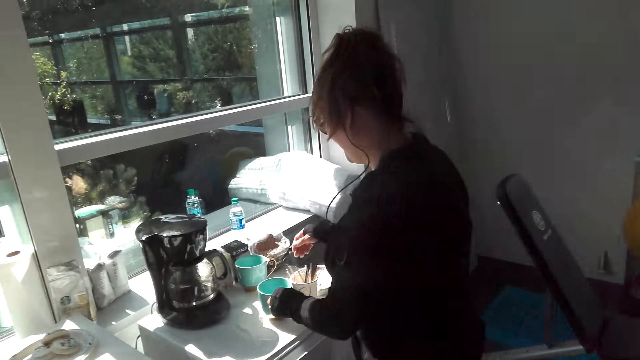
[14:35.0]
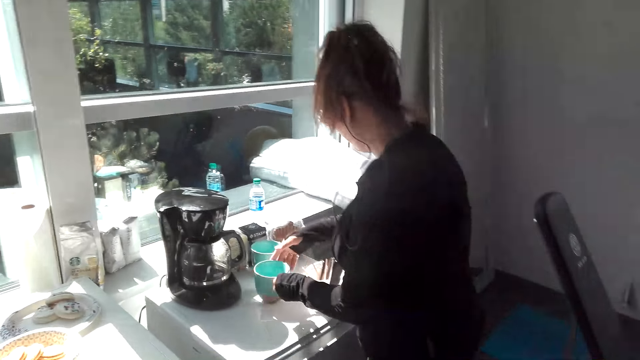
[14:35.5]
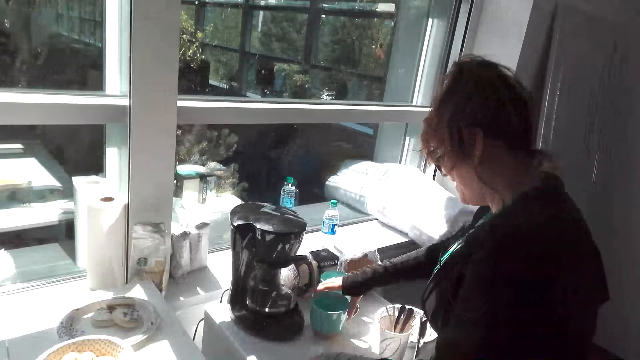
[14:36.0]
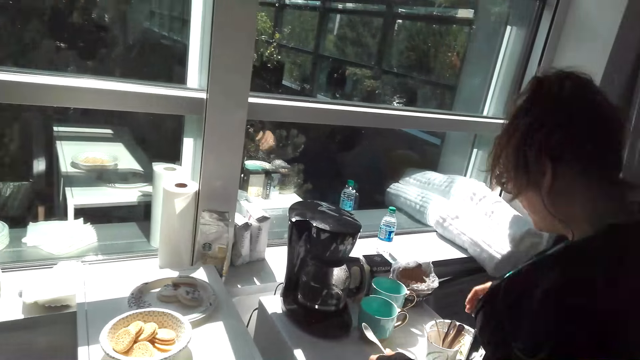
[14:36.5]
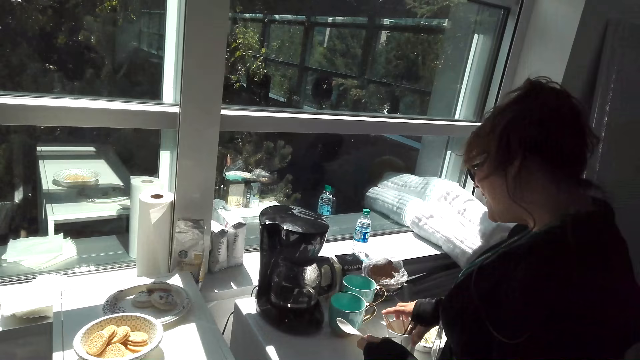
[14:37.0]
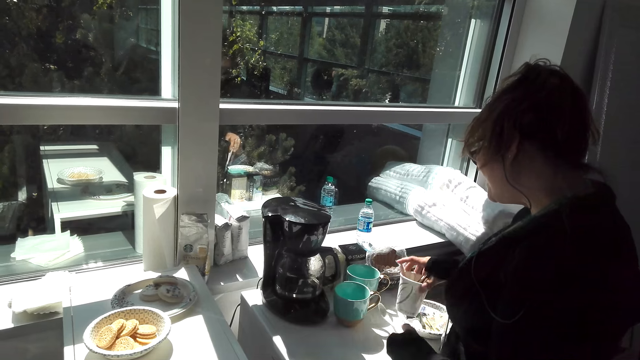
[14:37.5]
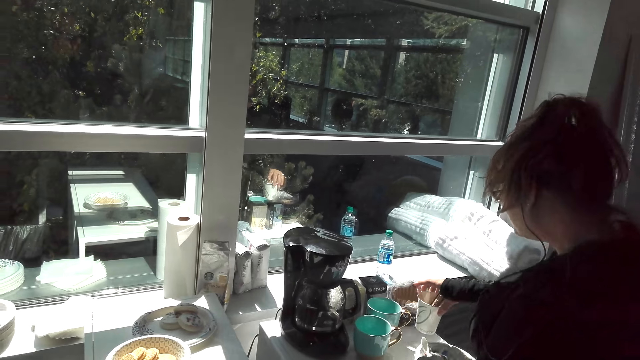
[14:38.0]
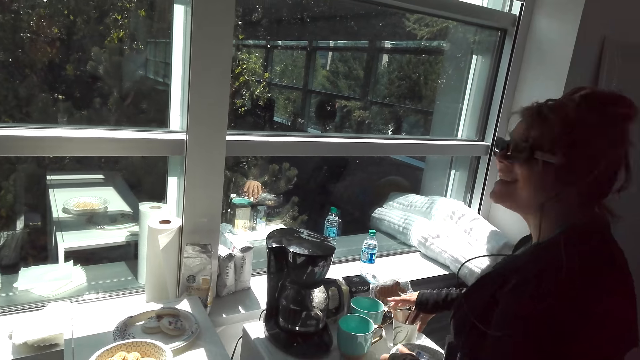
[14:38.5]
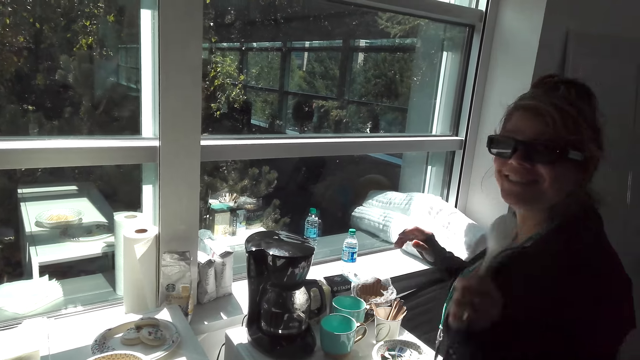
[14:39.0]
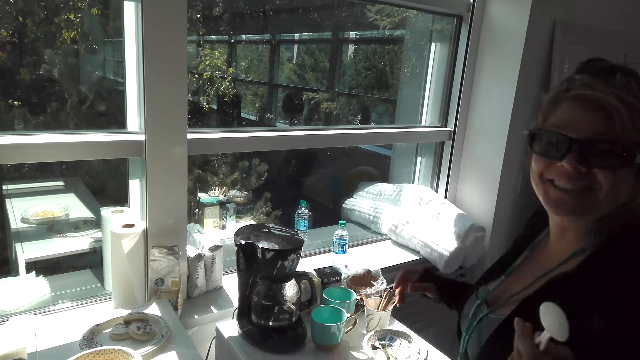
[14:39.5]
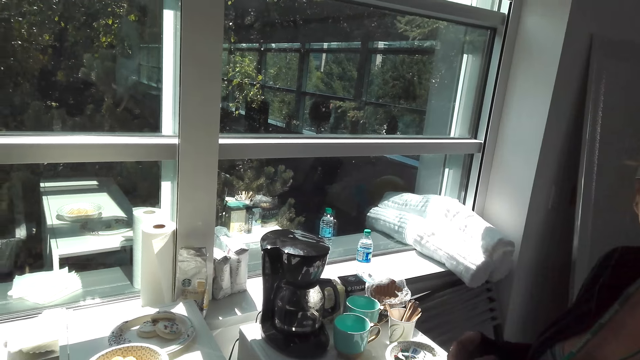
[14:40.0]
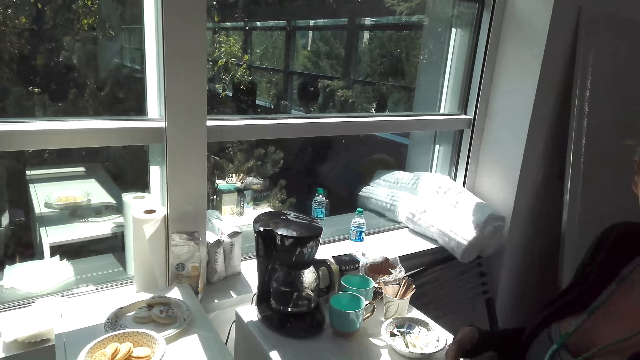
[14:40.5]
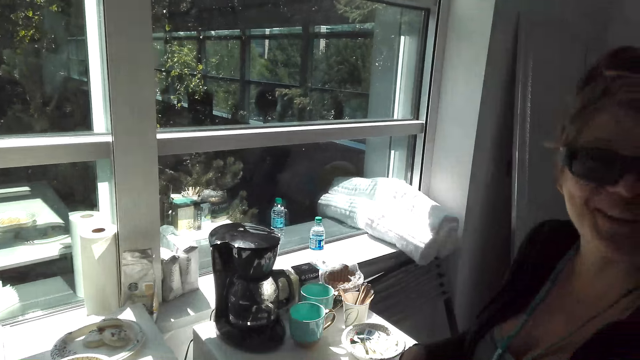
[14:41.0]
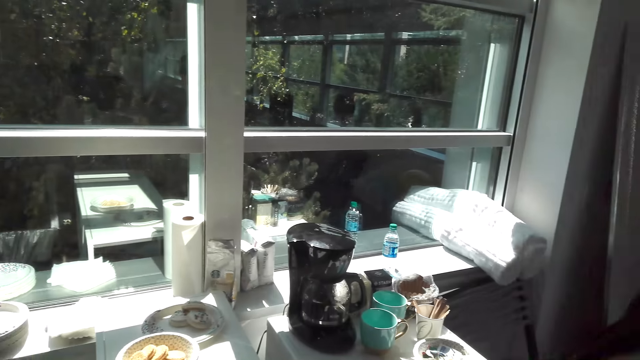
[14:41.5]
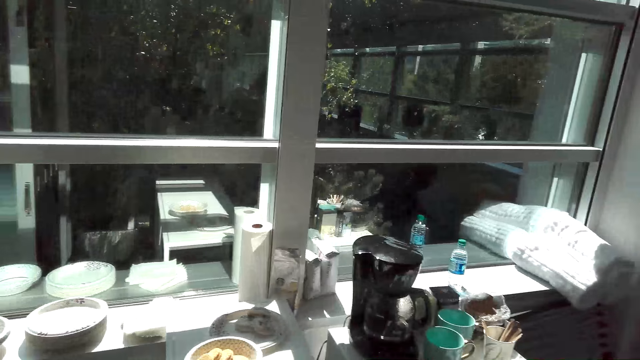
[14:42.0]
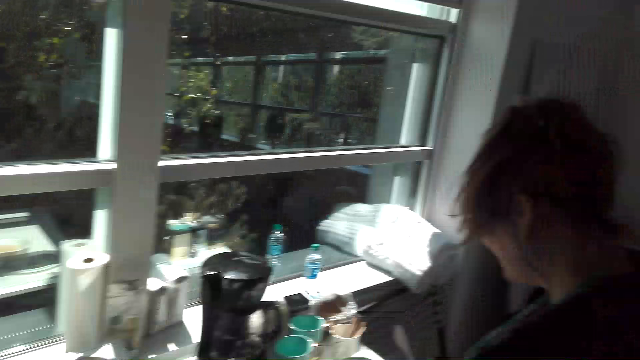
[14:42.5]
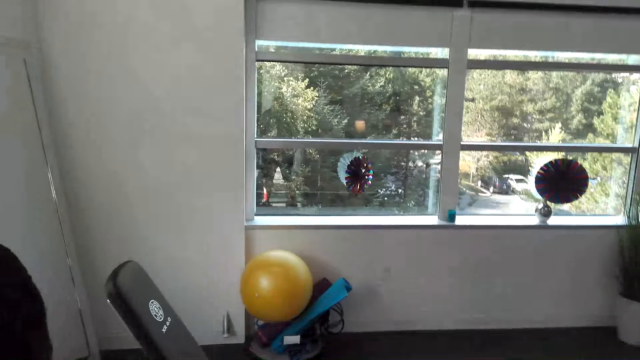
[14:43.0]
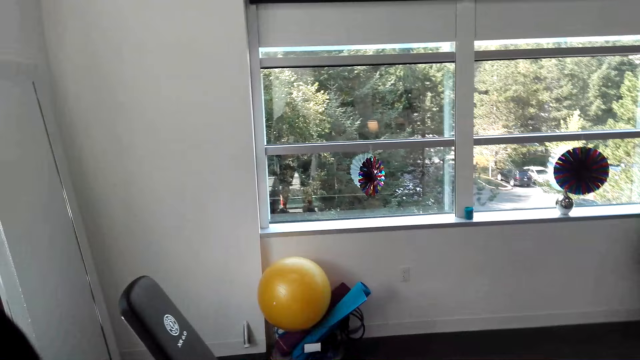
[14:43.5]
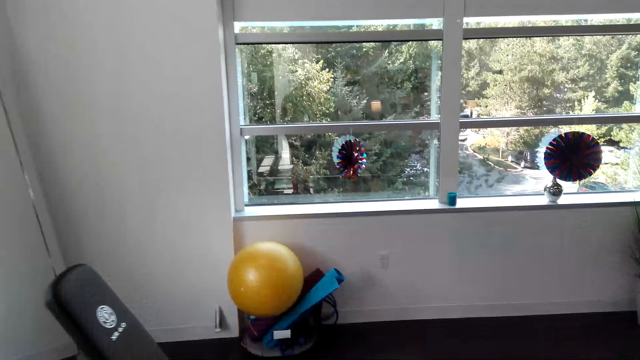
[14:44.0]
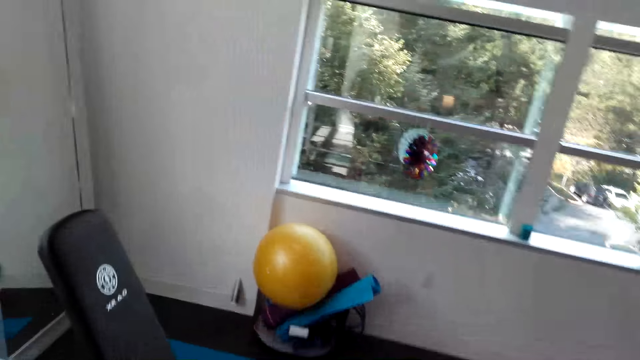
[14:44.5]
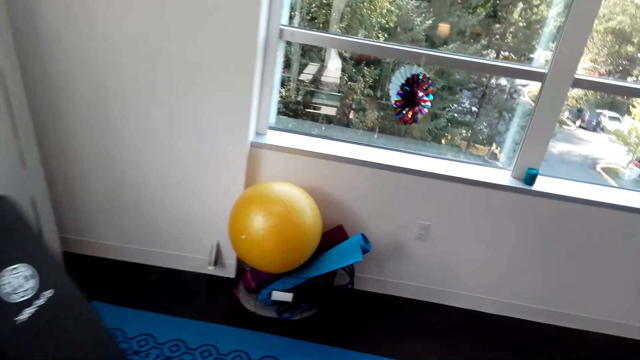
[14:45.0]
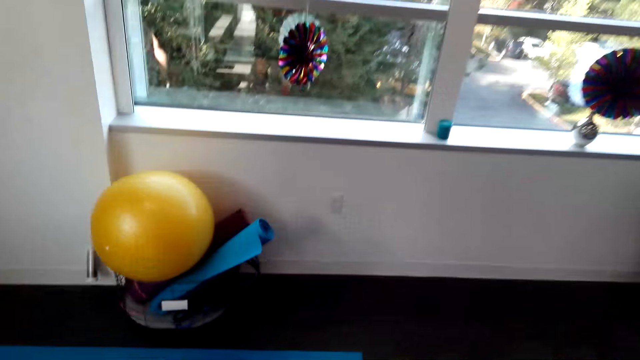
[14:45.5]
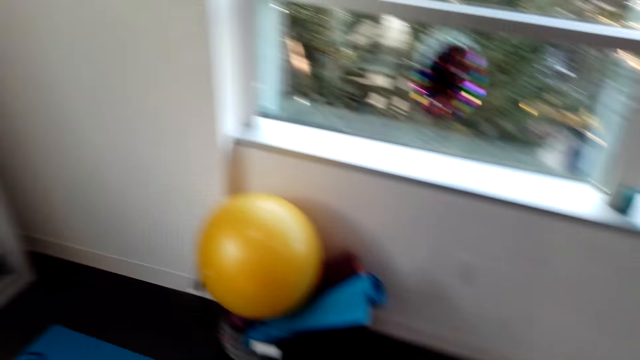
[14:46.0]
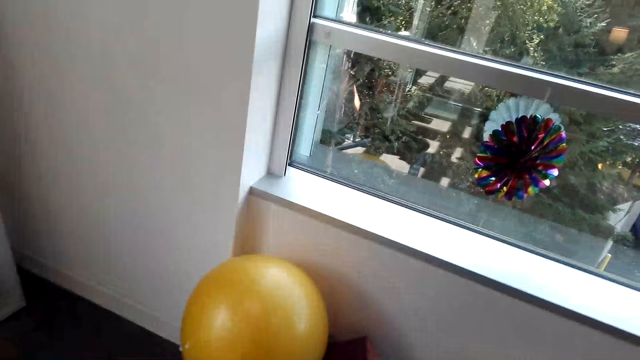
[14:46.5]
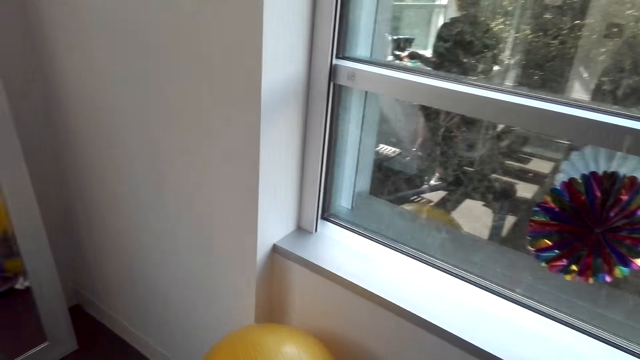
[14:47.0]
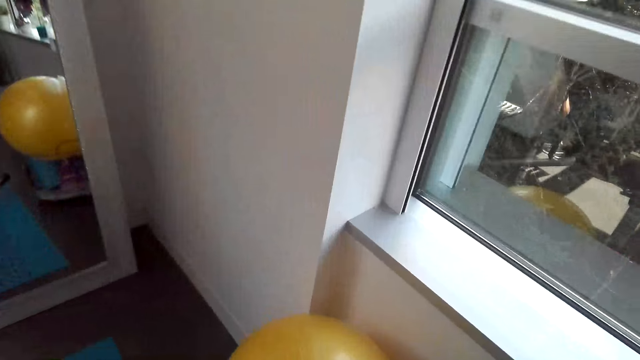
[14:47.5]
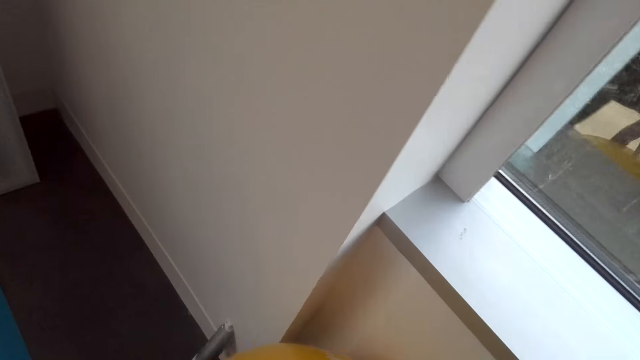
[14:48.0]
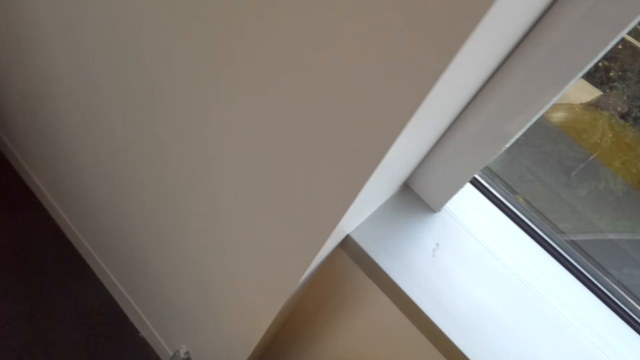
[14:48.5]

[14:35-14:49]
A girl moves a cup. The girl moves a glass. The camera wearer talks to the girl. They walk in the house.

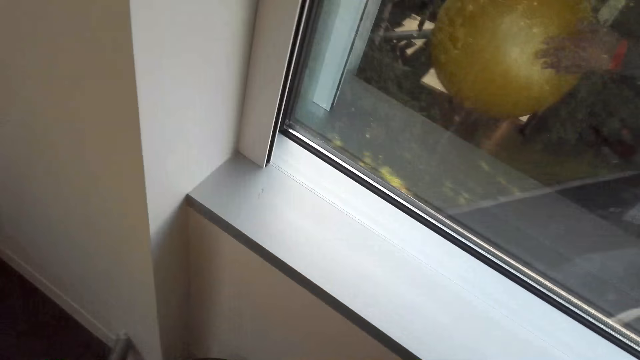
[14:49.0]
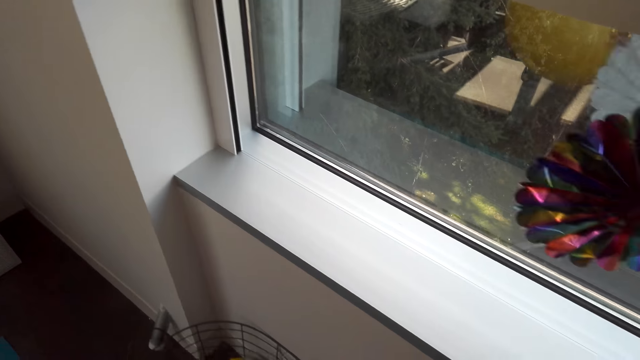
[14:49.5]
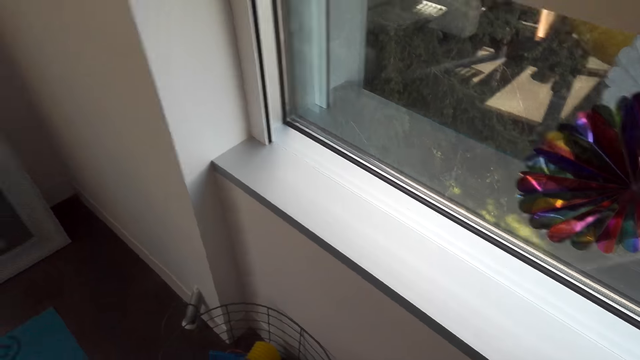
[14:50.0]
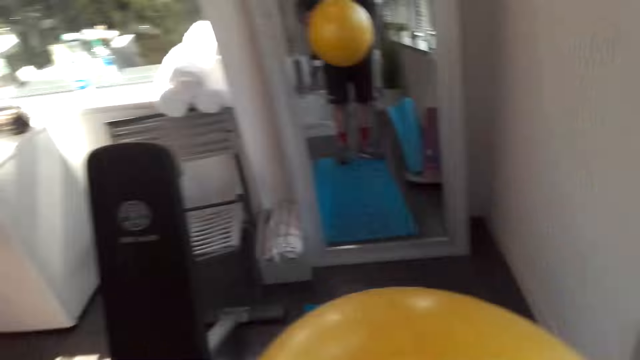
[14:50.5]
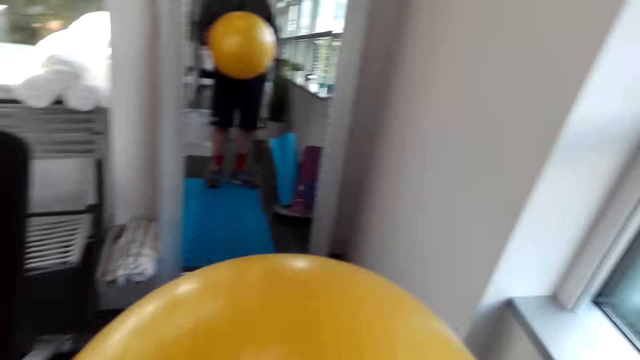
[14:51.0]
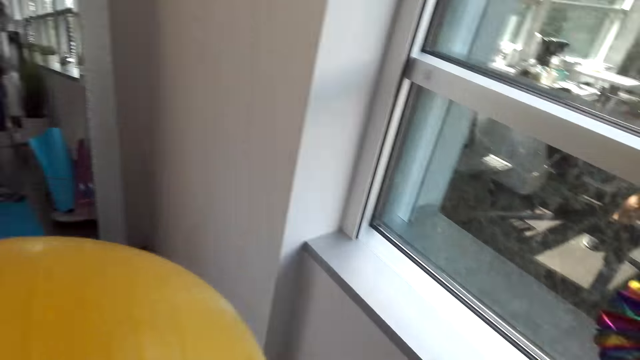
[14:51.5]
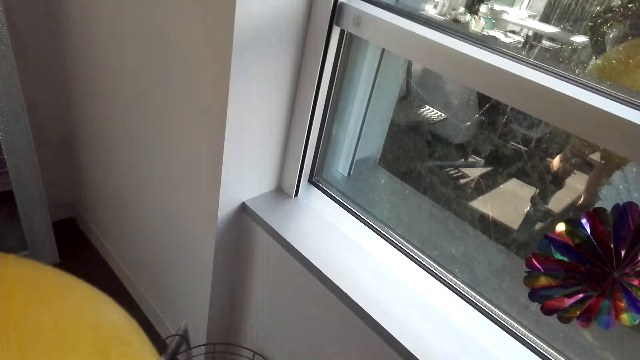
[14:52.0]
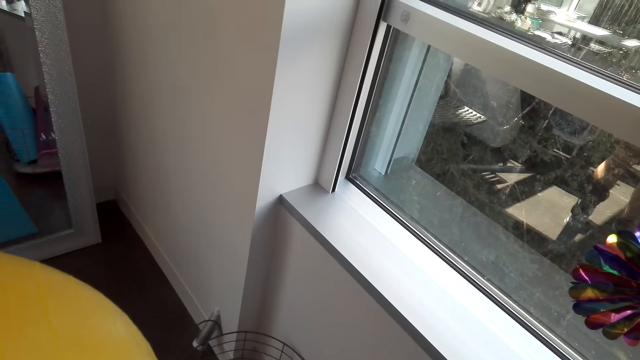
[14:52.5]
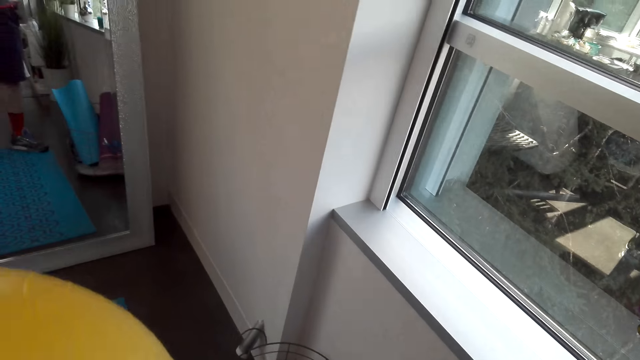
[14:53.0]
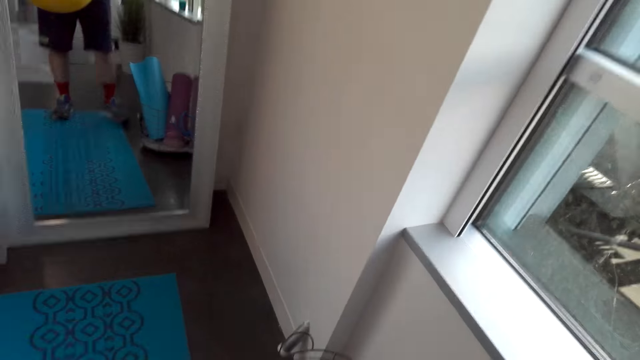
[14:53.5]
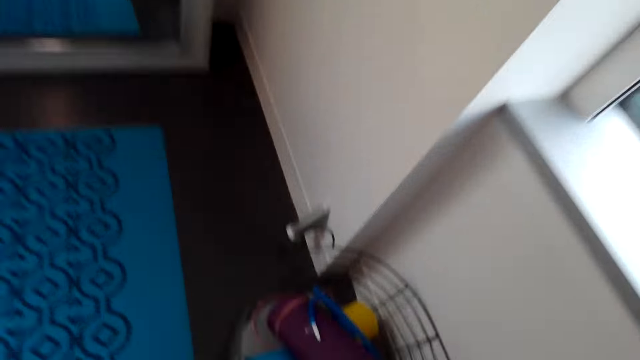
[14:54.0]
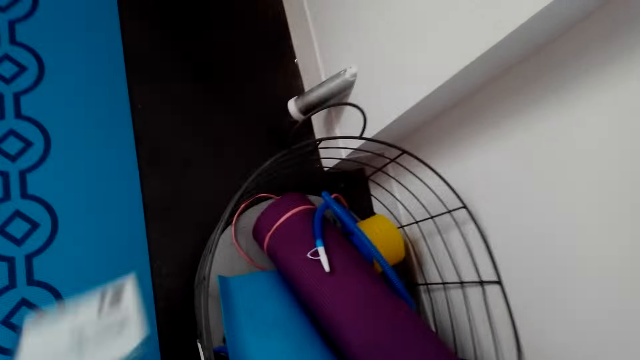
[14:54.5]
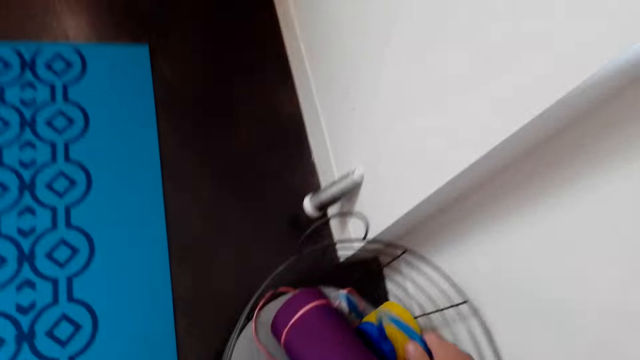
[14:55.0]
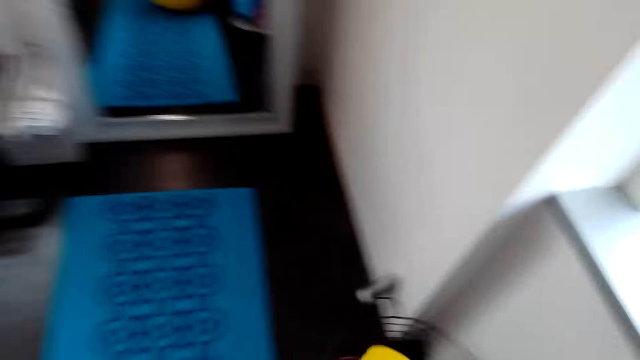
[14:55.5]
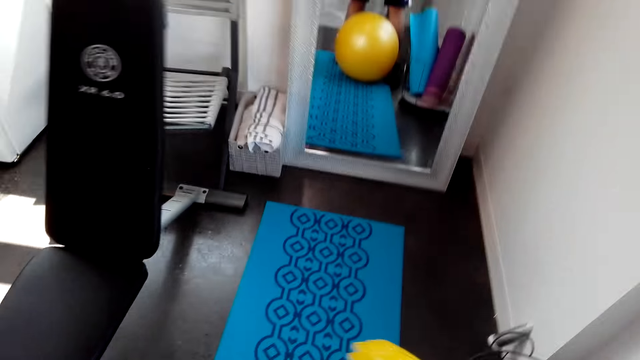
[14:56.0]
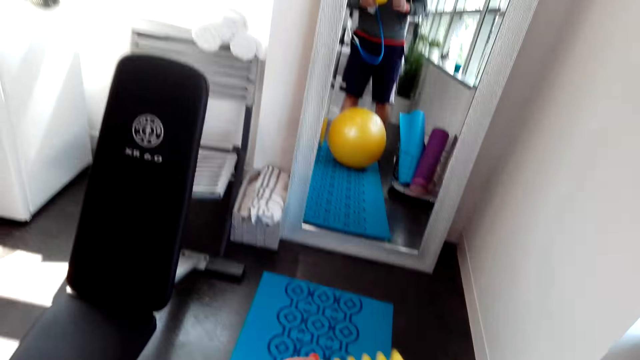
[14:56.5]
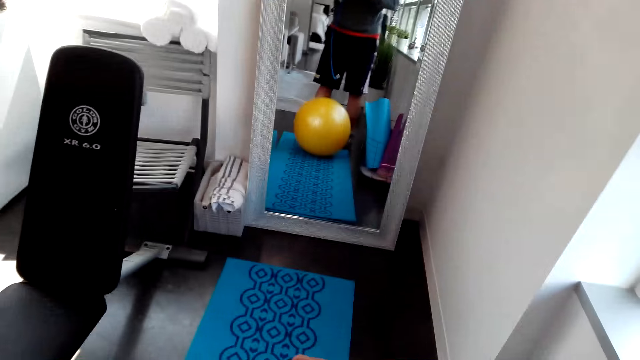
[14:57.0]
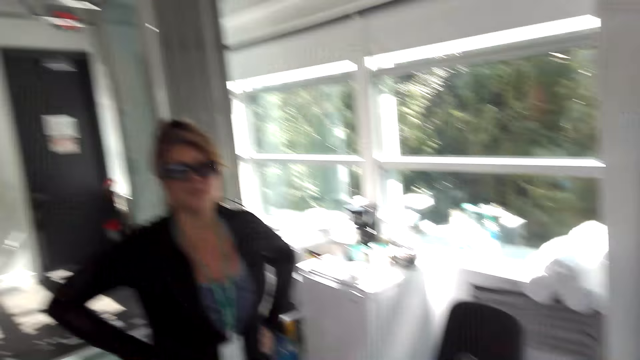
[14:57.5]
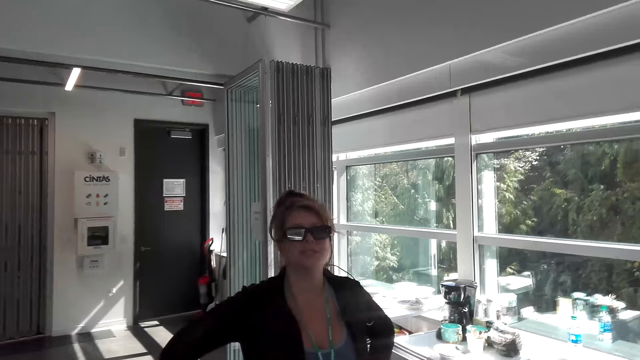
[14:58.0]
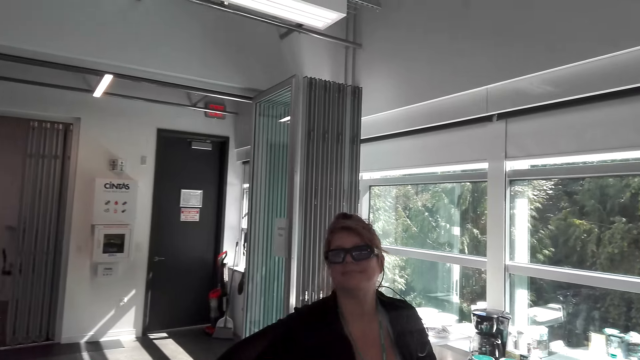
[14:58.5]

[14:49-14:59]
The camera wearer exercises.
